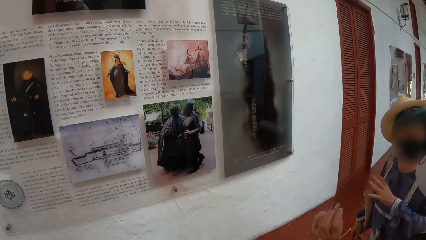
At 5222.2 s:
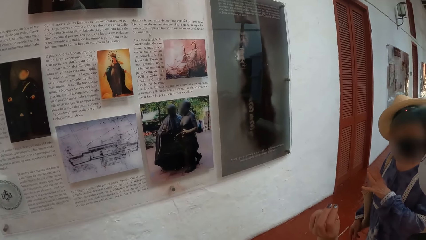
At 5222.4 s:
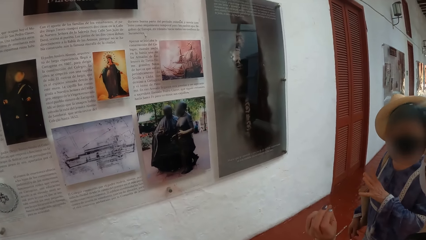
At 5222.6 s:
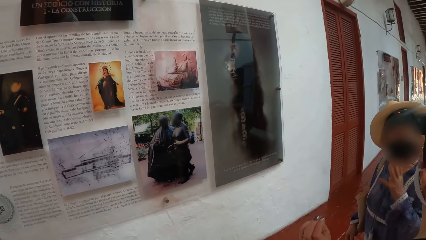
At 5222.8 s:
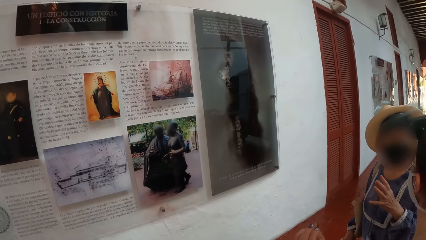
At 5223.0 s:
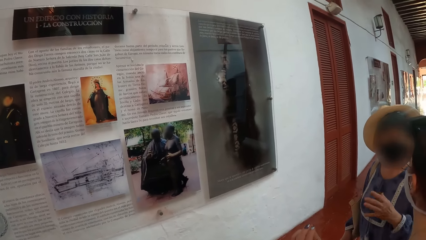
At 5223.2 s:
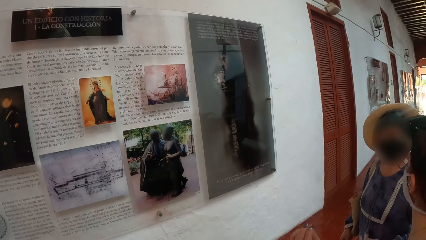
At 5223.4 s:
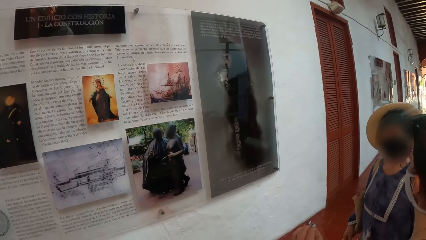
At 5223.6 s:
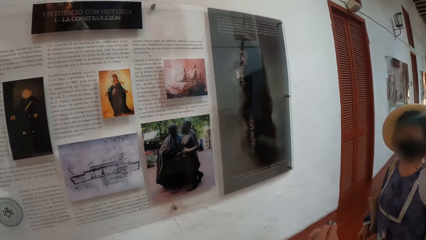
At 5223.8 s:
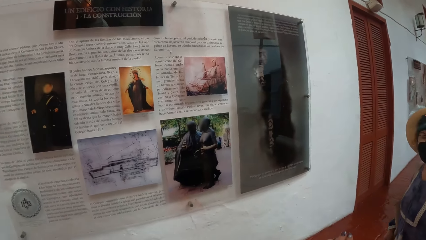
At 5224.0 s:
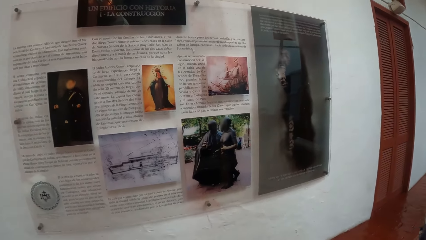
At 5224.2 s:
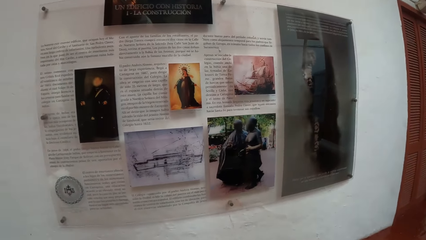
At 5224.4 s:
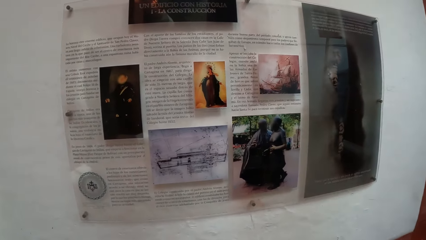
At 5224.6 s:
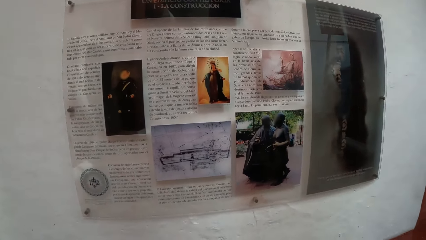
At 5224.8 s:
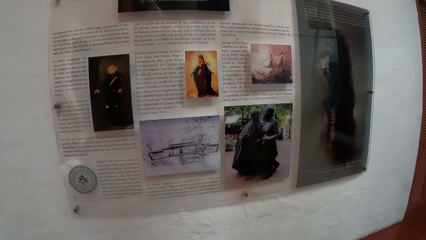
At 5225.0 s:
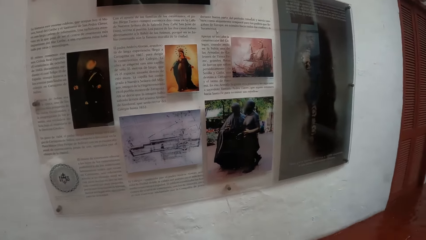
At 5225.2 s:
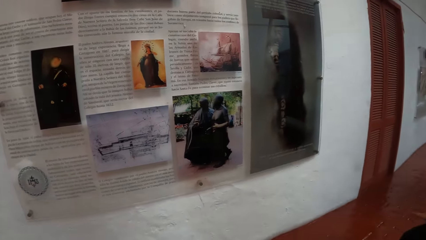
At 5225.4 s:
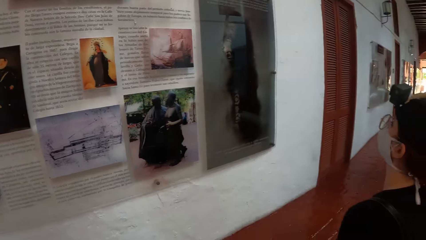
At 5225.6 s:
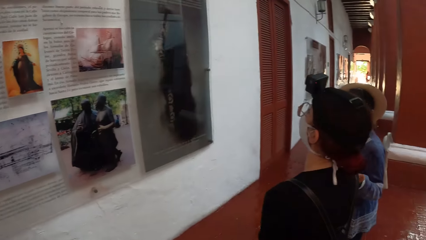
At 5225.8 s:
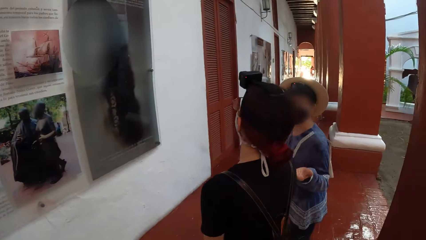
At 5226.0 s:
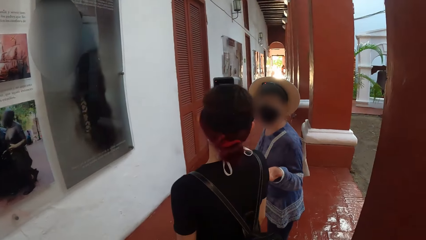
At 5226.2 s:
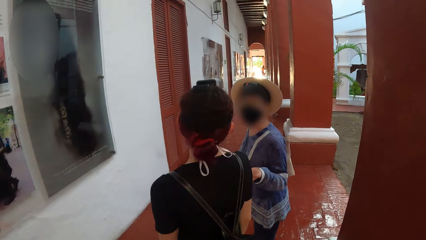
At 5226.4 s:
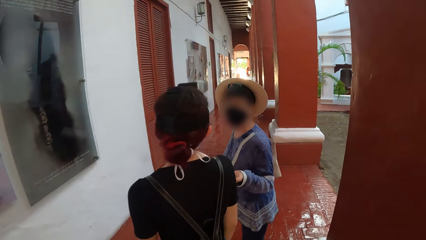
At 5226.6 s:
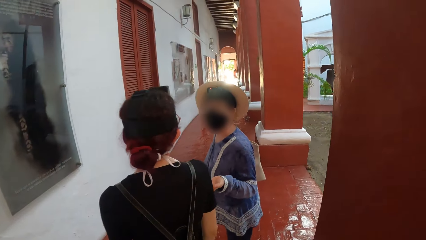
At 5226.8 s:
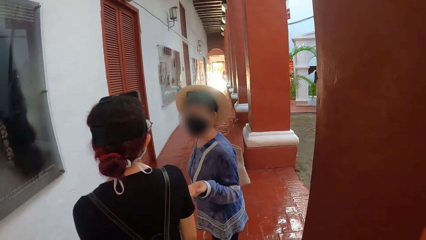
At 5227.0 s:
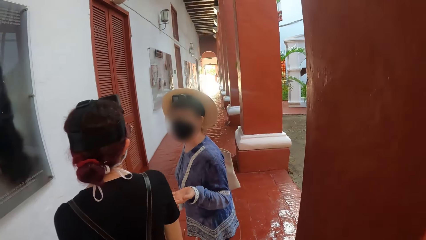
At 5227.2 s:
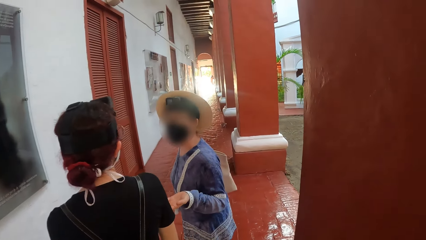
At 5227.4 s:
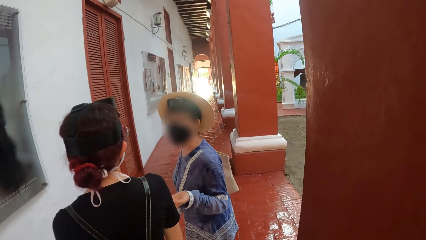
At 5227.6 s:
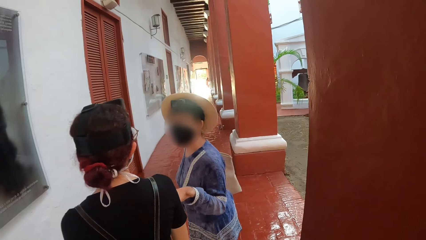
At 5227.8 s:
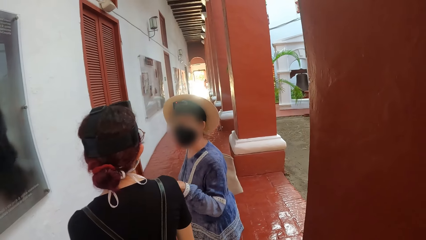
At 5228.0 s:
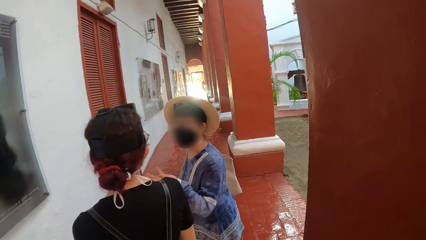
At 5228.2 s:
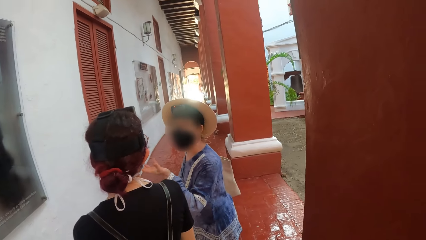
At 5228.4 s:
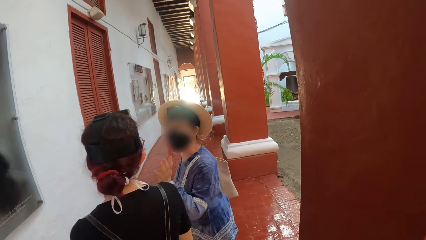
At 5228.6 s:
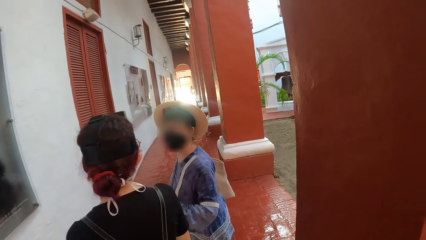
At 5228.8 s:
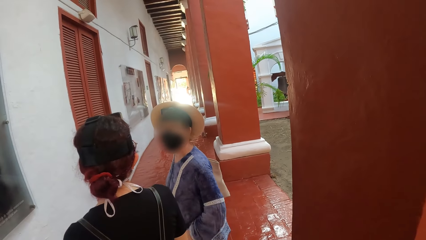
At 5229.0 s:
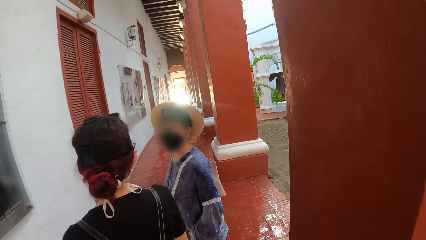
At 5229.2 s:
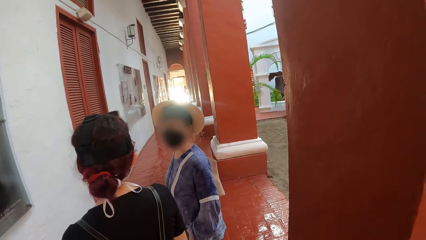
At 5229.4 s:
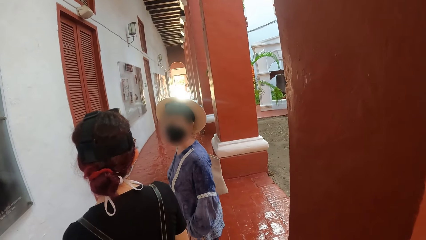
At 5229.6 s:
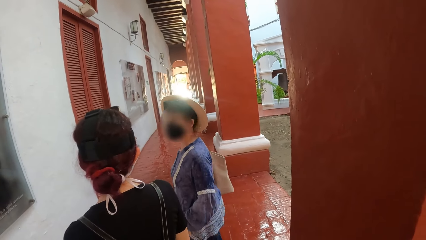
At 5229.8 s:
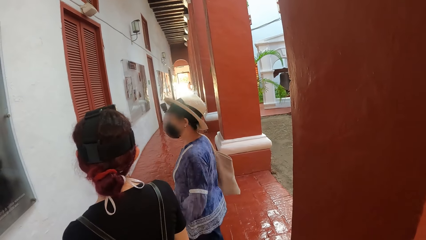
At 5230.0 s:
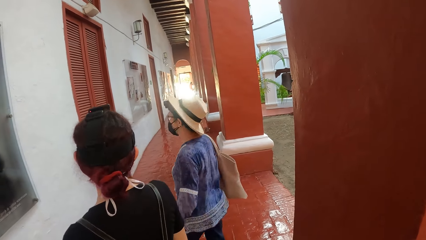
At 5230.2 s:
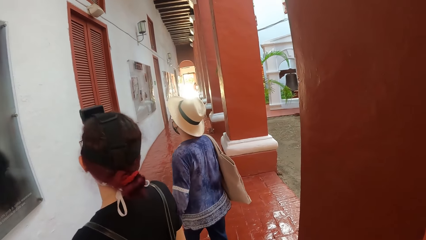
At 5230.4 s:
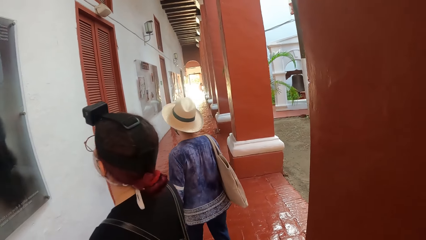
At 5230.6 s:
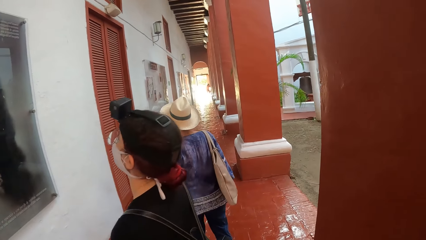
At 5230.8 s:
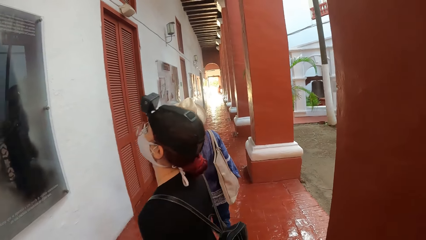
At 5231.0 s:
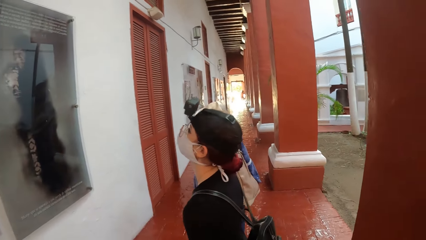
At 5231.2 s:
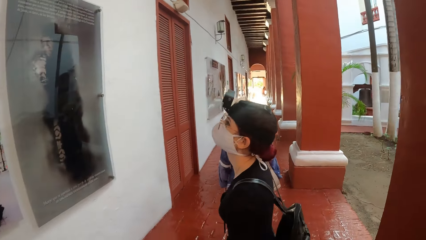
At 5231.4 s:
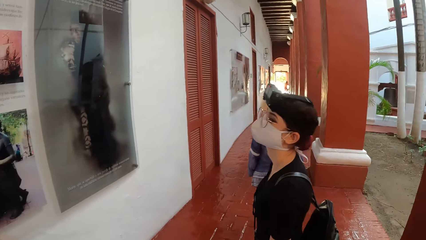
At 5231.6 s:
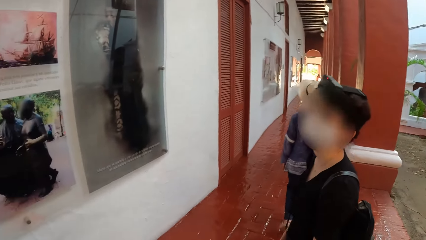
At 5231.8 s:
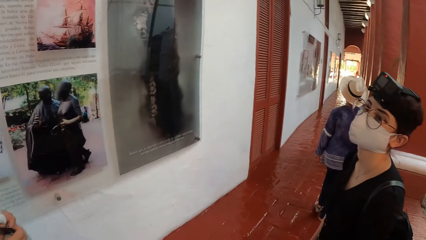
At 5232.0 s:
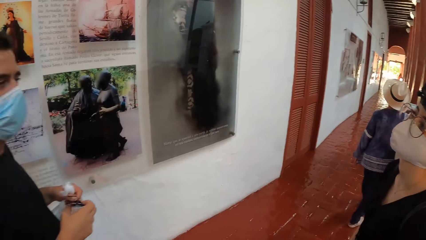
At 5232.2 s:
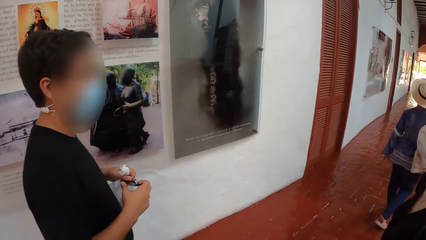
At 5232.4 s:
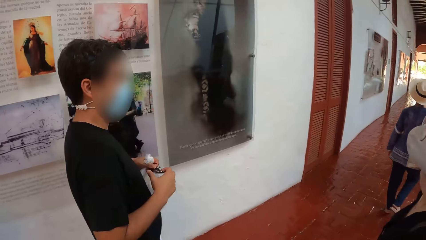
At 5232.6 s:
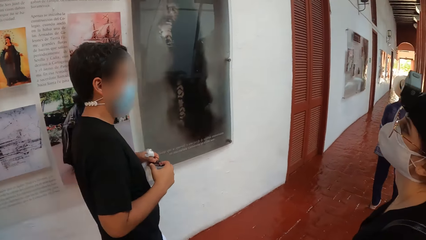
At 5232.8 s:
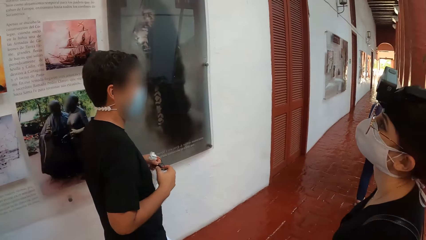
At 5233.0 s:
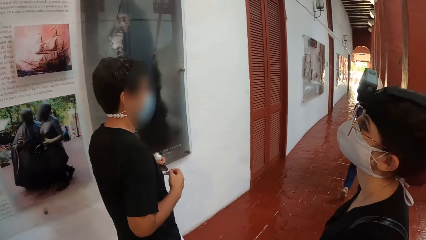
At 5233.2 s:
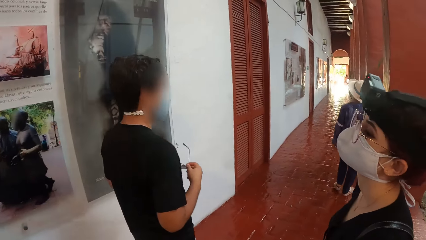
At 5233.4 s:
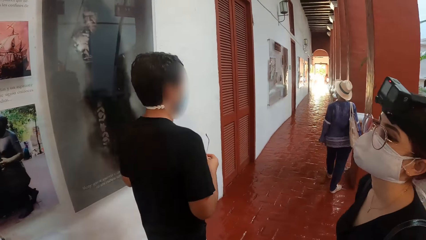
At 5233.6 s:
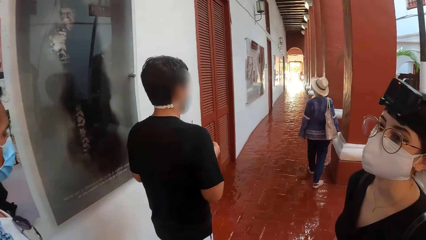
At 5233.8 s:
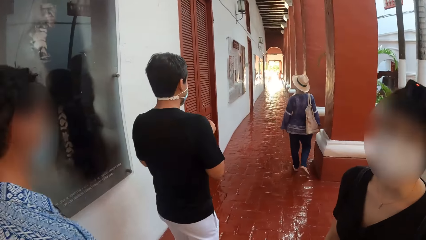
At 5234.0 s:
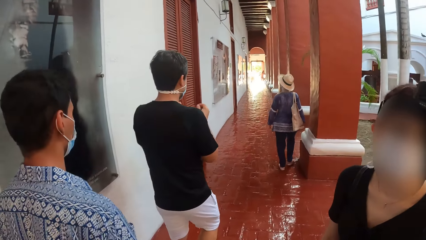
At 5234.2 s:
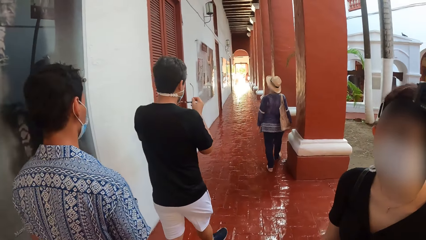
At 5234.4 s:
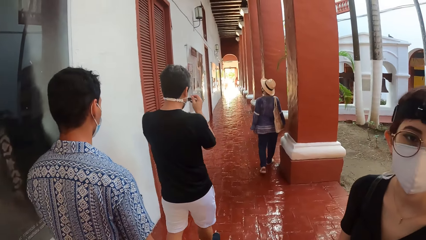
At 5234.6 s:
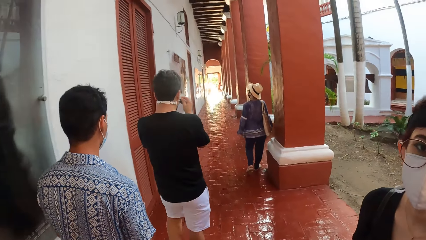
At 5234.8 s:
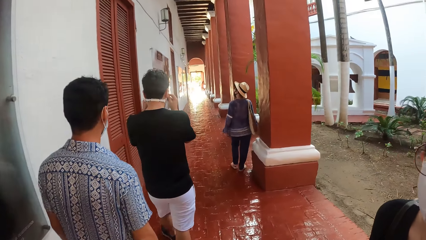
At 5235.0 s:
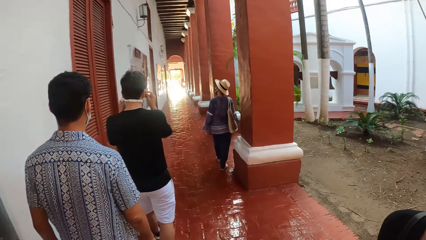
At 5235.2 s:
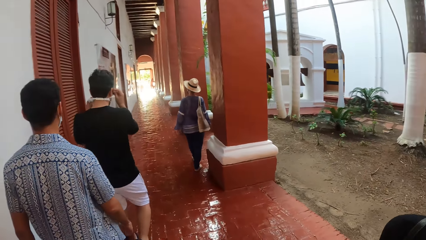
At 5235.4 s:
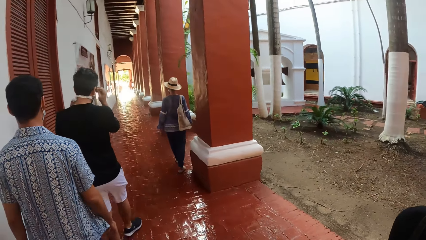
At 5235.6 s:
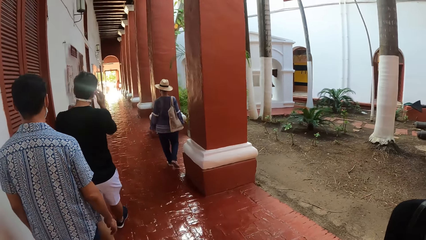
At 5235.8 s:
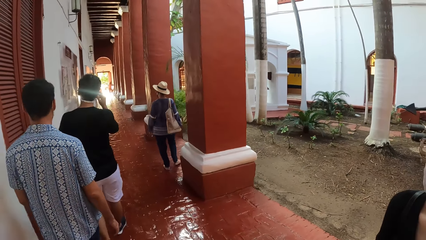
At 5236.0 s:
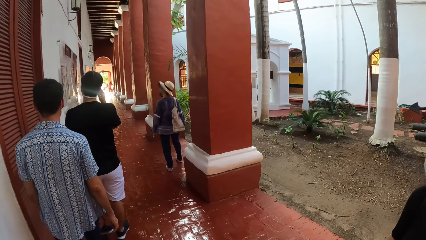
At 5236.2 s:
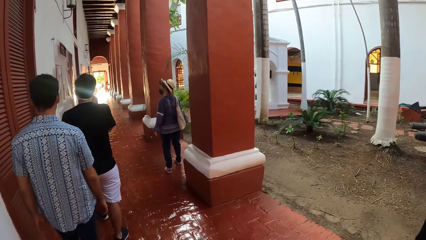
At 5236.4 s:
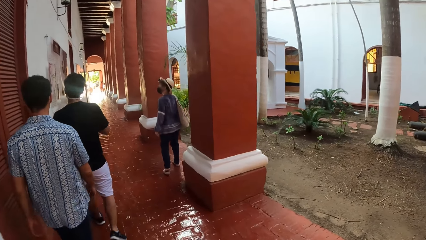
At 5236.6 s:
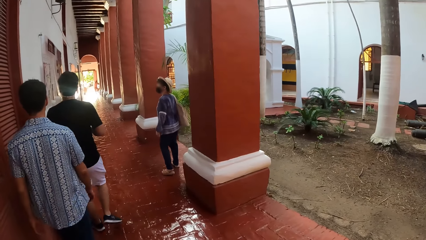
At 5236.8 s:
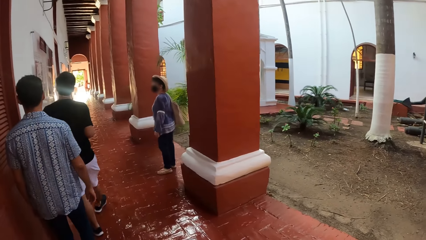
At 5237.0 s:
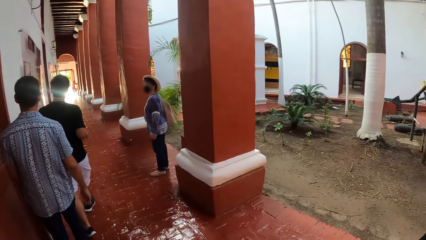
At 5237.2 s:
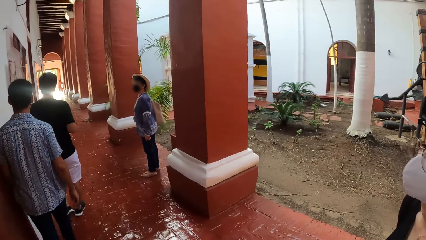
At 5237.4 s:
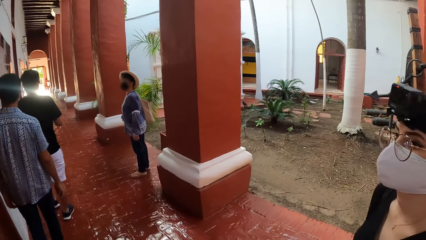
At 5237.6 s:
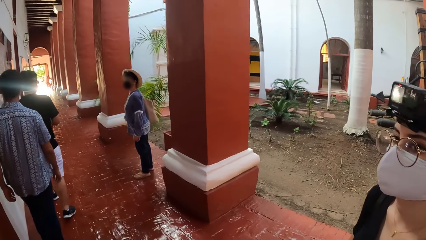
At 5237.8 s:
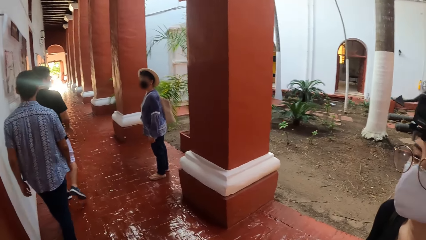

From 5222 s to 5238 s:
A man walks past the camera wearer. The man holds shades with both hands. Another man walks past the camera wearer. The first man puts on the shades with both hands.
